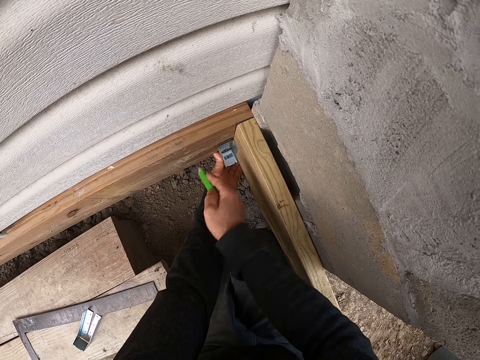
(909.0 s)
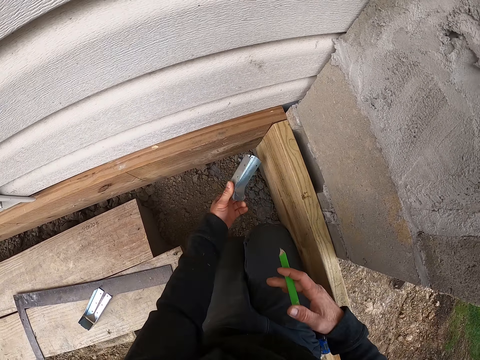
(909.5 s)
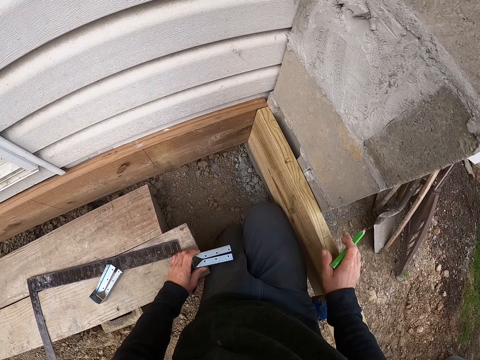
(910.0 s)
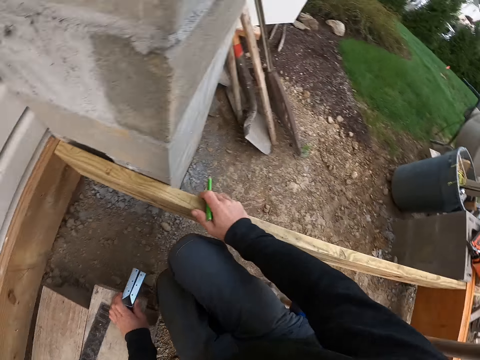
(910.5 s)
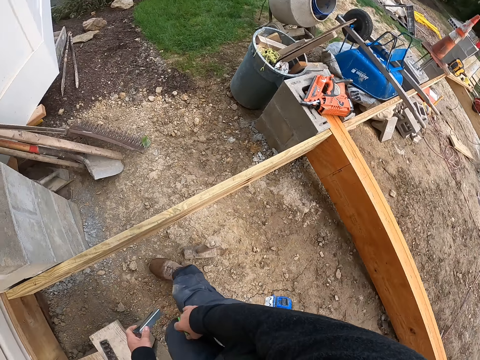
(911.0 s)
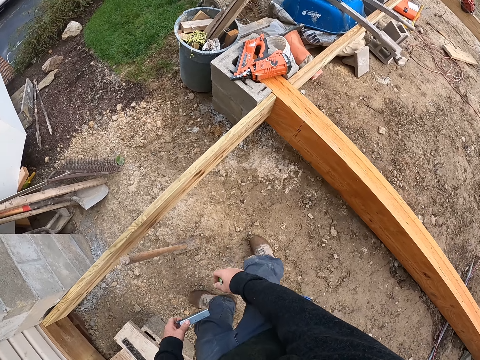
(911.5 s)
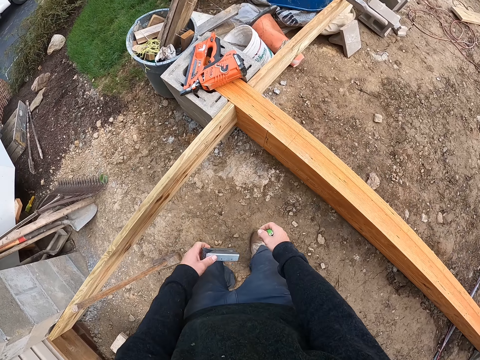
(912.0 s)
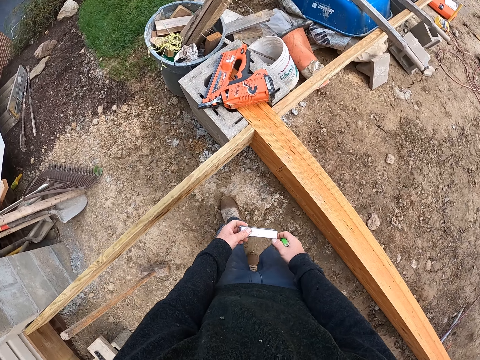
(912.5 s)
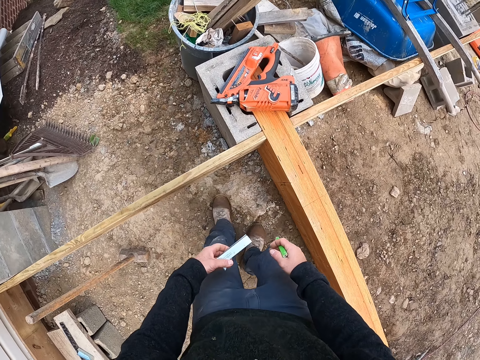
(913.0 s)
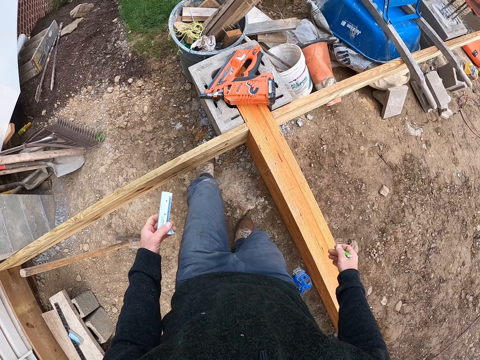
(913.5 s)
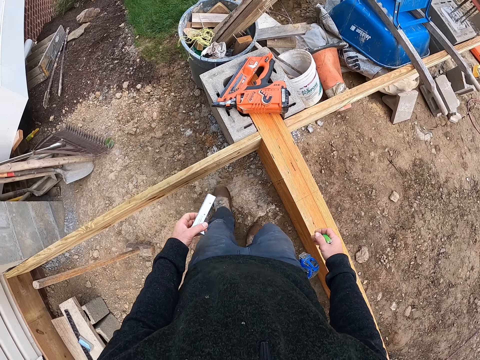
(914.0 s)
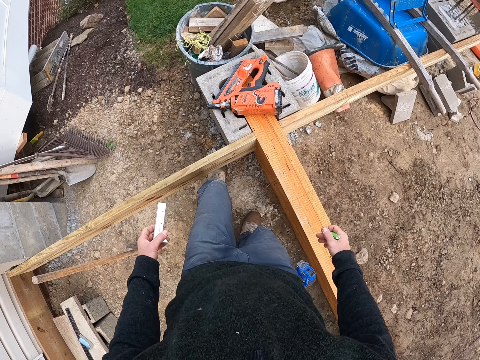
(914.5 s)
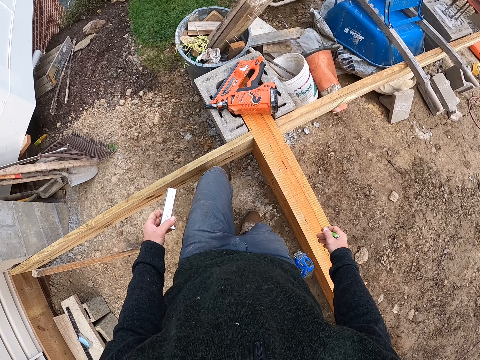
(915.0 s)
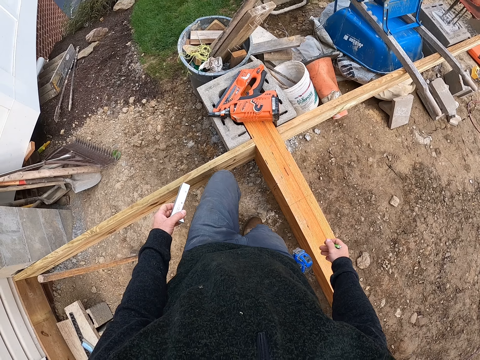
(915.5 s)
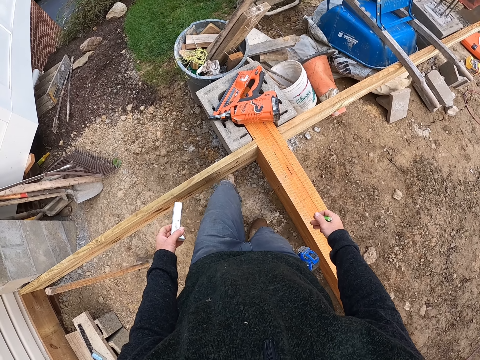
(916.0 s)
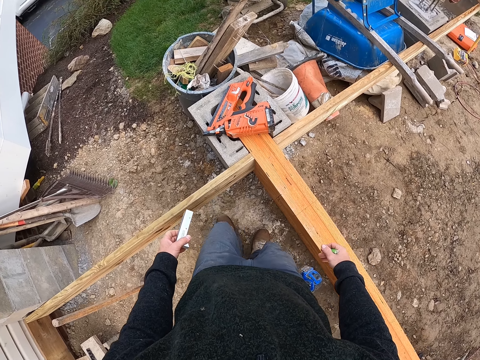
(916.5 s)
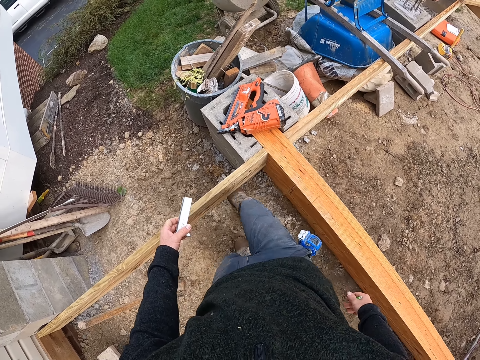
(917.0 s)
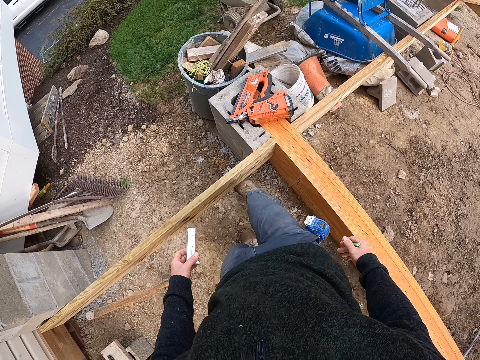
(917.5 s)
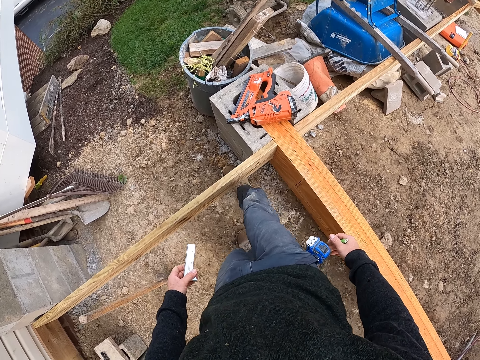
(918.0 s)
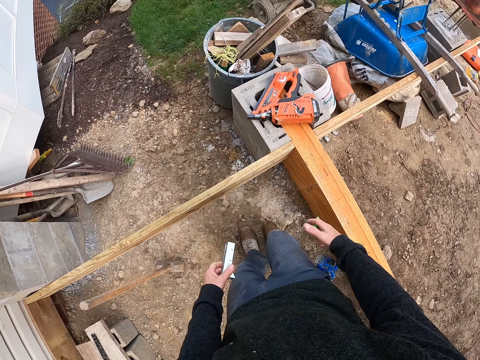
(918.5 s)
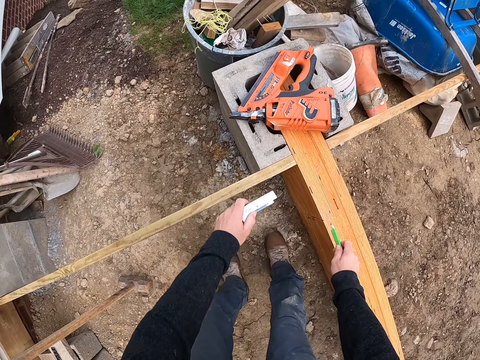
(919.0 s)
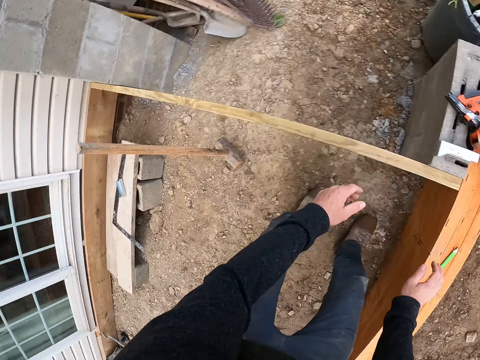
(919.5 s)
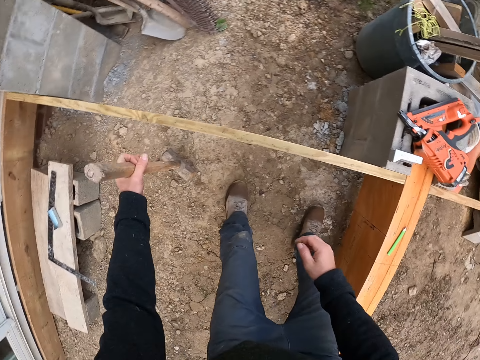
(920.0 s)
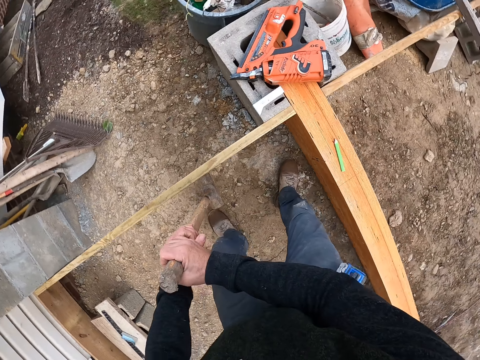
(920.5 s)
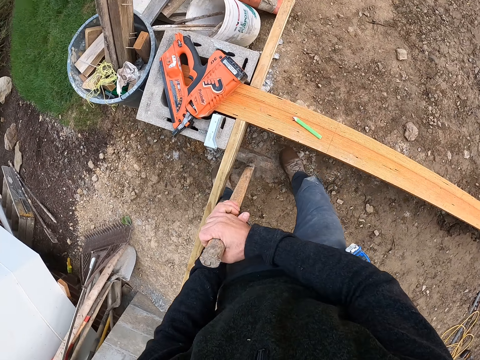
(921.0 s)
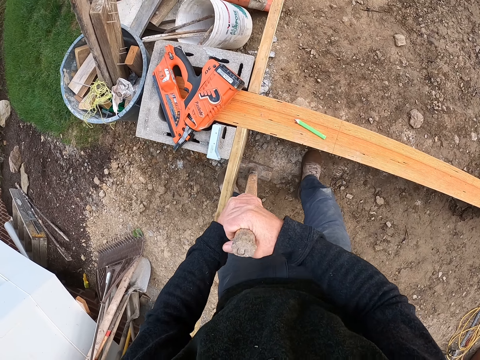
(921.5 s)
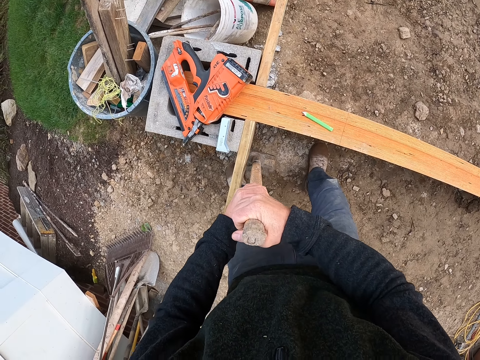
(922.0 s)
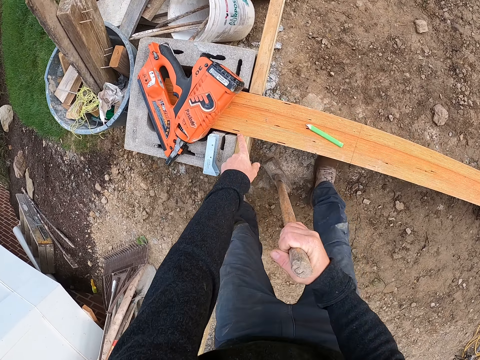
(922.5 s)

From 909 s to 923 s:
The camera wearer removes the metal from the plank. He places his right hand with the builders pencil on the plank. He places his left hand with the metal on the plank. He rises up from the ground. He turns towards a plank. He walks. He hits the plank or slab stone with his legs. He drops the metal on the bricks. He drops the builders pencil in his right hand on the plank. He picks up the sledgehammer. He touches the plank with the sledgehammer. He hits the stone slab with the hammer.

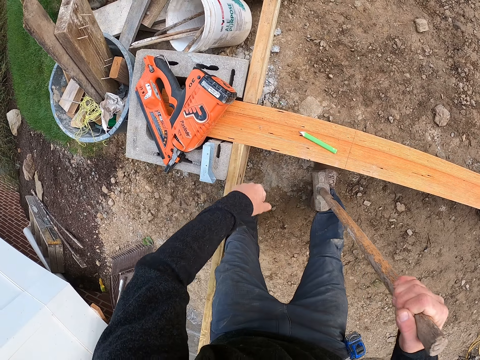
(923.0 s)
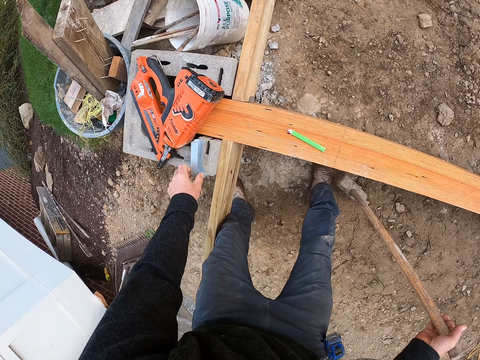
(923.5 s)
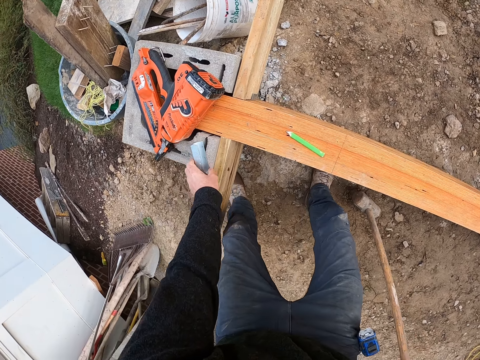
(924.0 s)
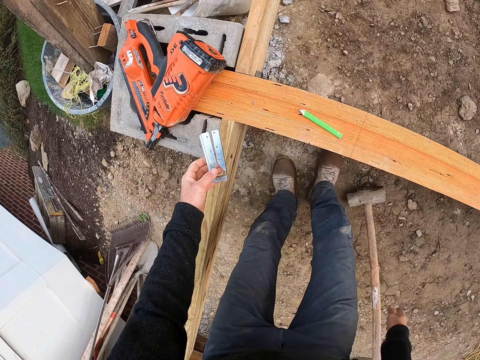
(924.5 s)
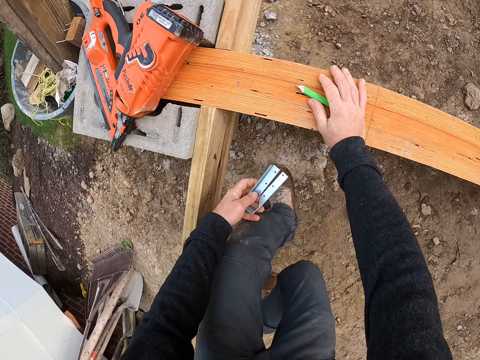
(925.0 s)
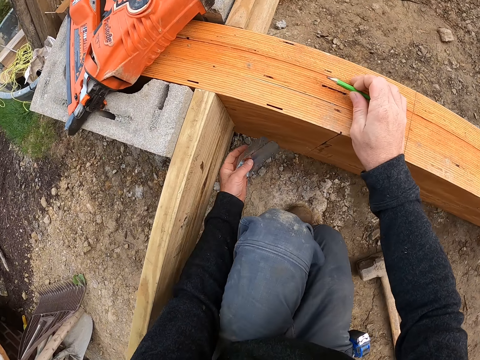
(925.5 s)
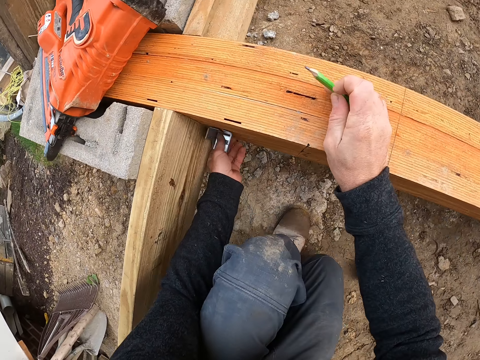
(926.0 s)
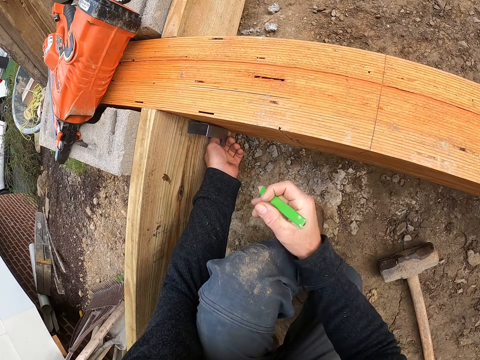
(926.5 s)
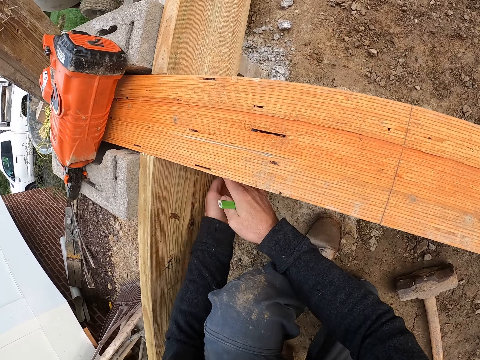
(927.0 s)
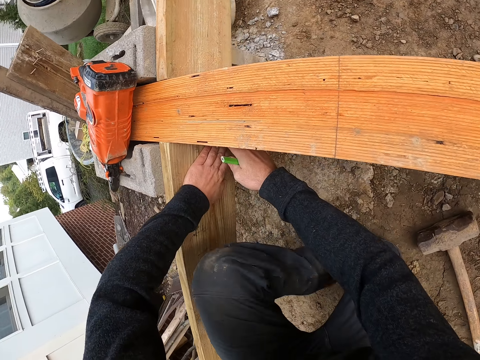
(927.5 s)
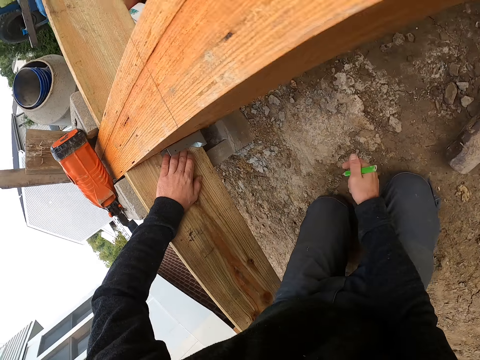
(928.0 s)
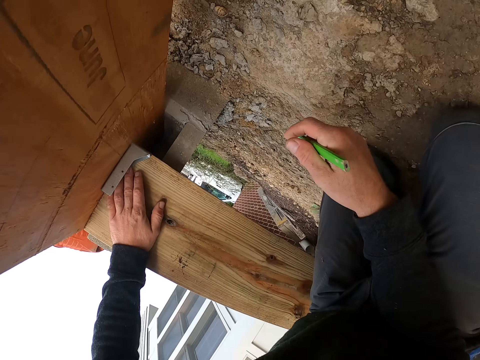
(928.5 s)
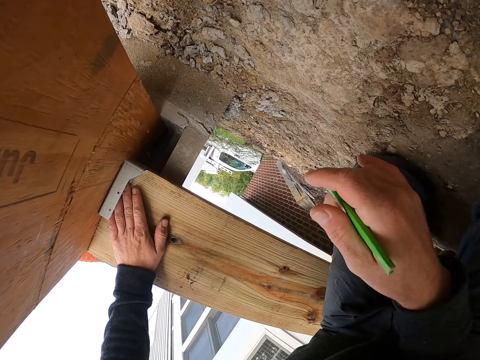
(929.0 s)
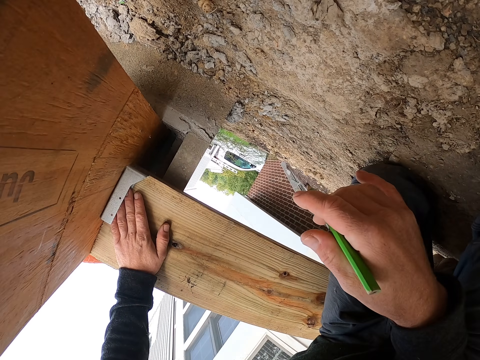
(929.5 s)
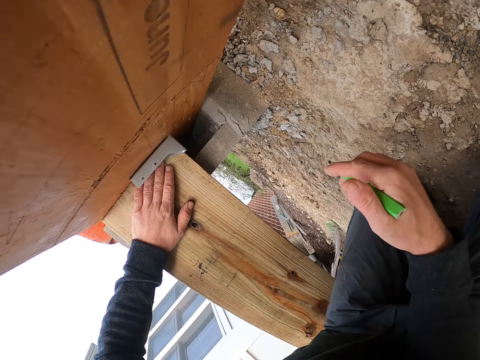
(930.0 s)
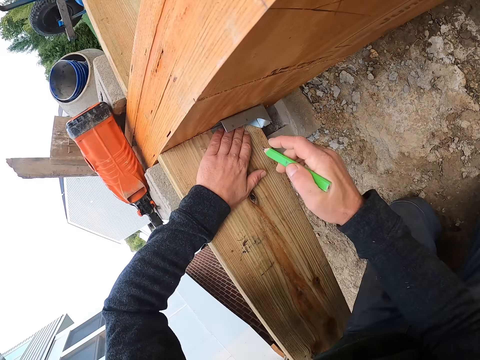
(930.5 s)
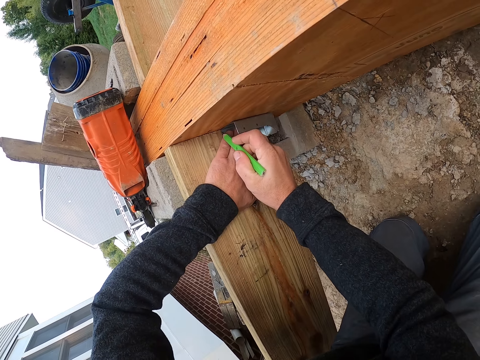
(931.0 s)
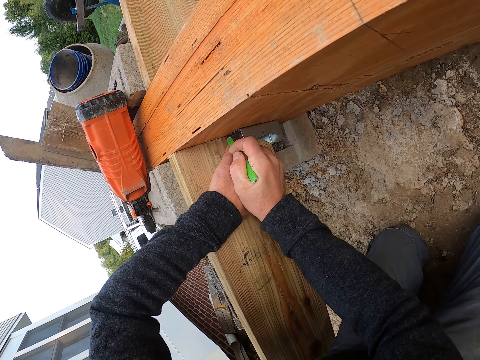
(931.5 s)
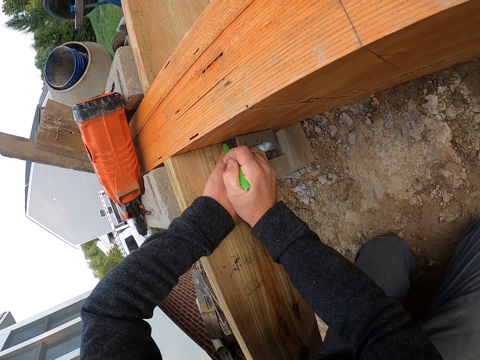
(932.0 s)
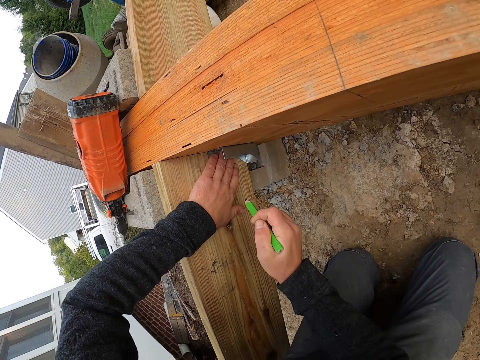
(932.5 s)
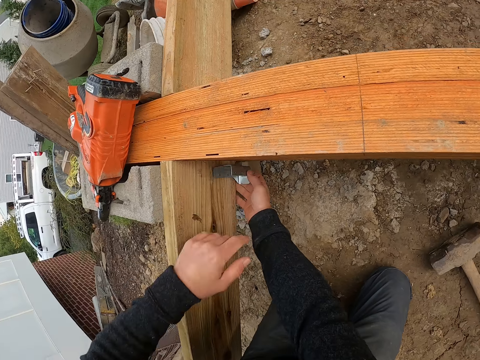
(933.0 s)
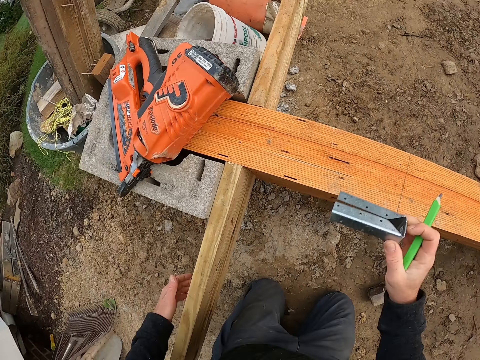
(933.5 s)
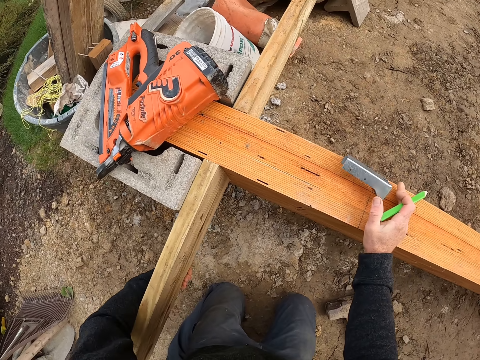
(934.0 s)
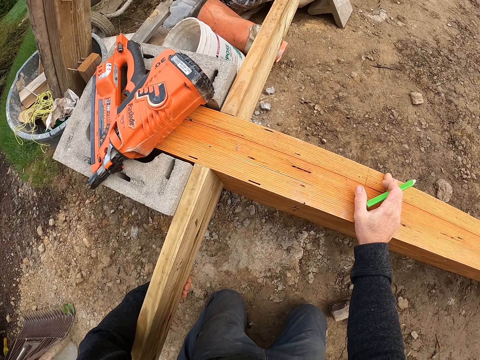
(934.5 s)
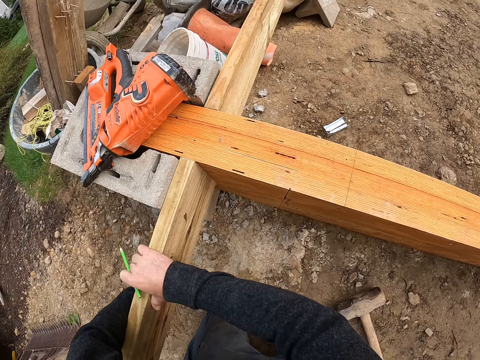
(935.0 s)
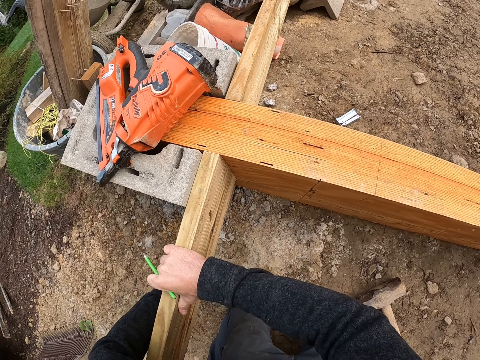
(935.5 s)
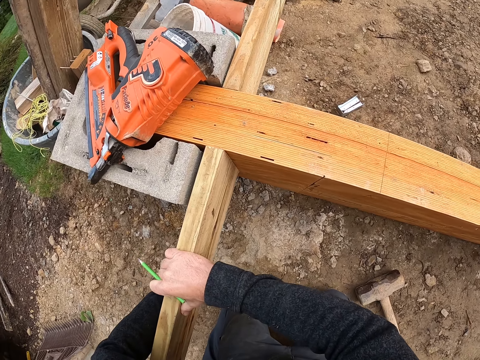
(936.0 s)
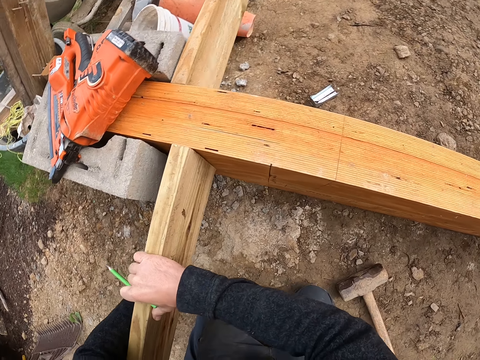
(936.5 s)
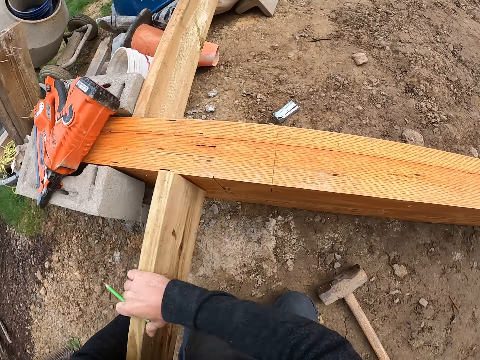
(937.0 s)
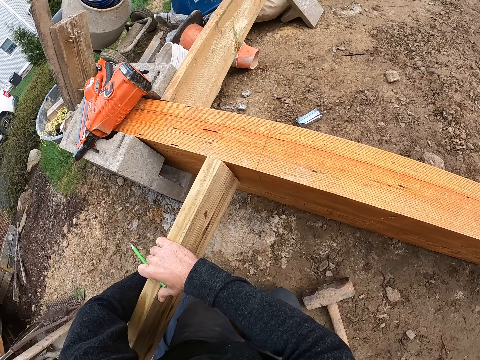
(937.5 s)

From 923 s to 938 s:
The camera wearer touches the plank with his left finger. He picks up the metal with his left hand. He drops the sledgehammer on the ground. He picks up the builder's pencil with his right hand. He places the metal on the plank. He kneels. He bends over to check the metal on the plank. He marks the plank with the builder's pencil. He removes the metal from the plank. He holds the plank with his left hand and drops the metal on the plank. He removes the plank with his hands.
